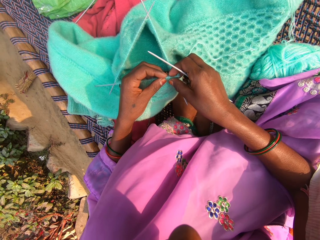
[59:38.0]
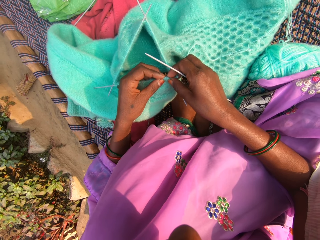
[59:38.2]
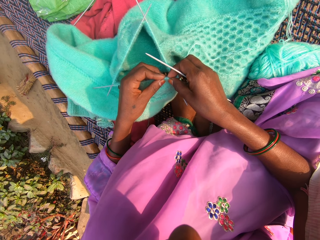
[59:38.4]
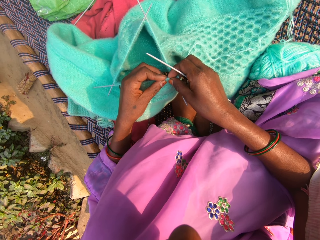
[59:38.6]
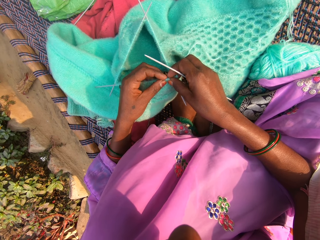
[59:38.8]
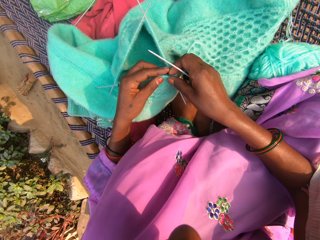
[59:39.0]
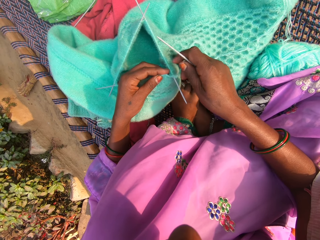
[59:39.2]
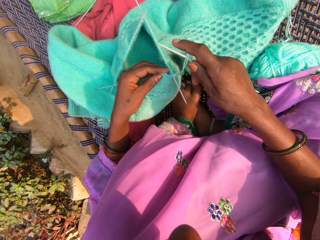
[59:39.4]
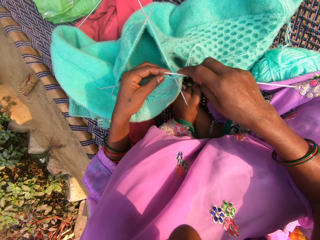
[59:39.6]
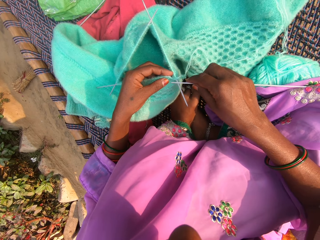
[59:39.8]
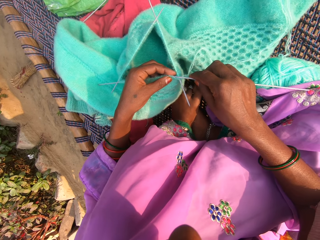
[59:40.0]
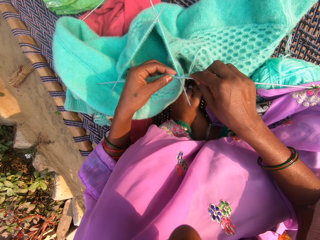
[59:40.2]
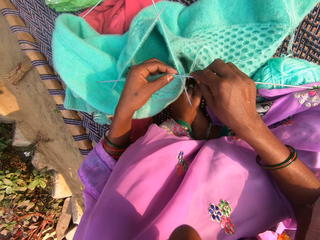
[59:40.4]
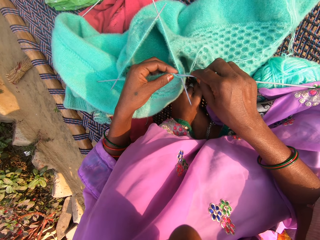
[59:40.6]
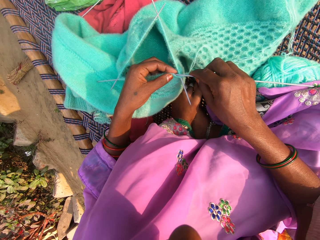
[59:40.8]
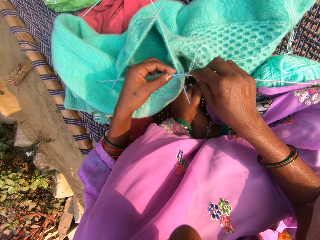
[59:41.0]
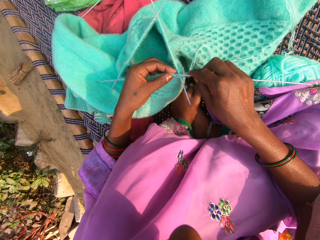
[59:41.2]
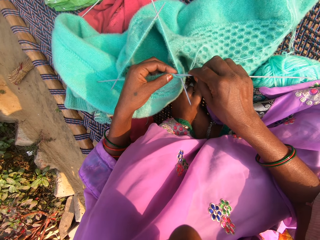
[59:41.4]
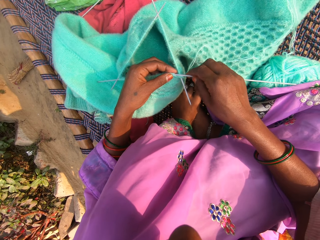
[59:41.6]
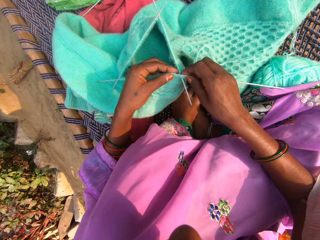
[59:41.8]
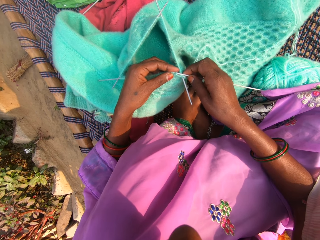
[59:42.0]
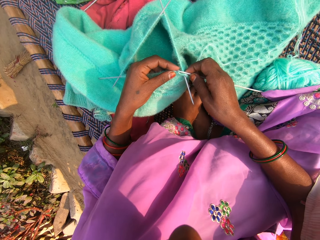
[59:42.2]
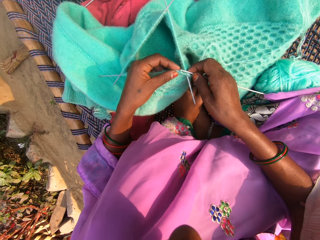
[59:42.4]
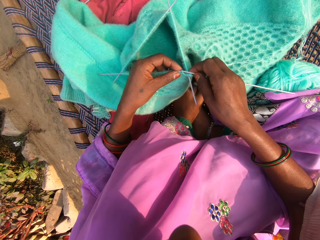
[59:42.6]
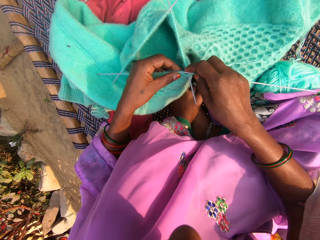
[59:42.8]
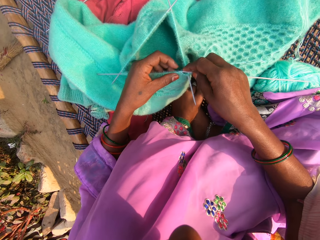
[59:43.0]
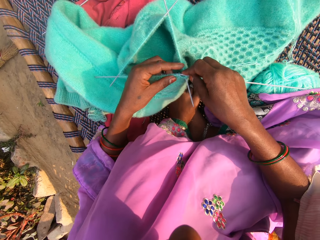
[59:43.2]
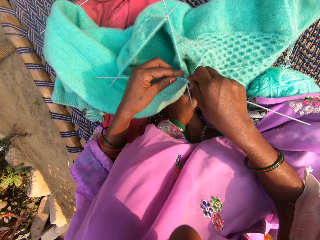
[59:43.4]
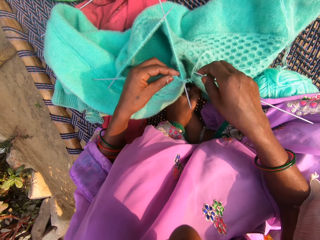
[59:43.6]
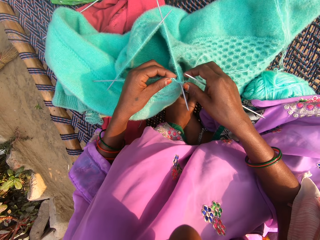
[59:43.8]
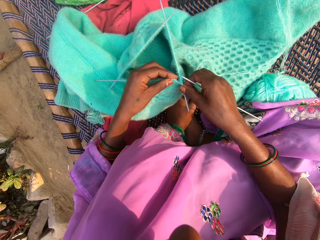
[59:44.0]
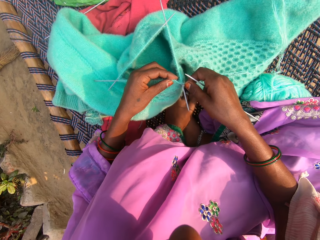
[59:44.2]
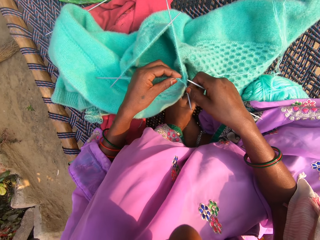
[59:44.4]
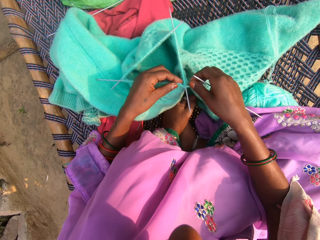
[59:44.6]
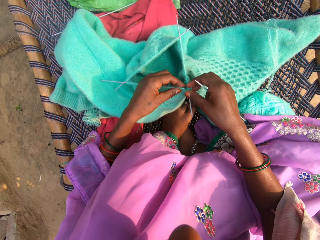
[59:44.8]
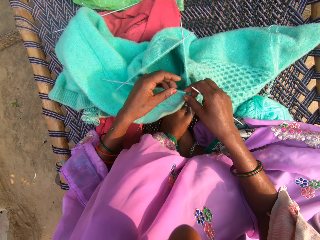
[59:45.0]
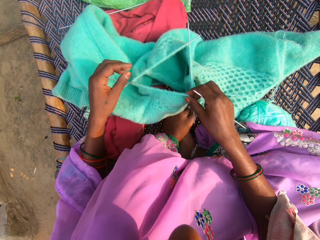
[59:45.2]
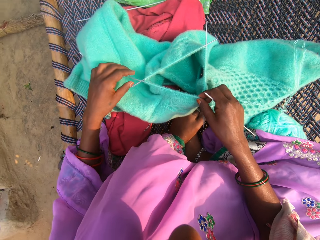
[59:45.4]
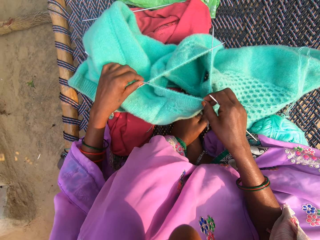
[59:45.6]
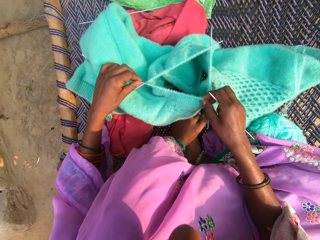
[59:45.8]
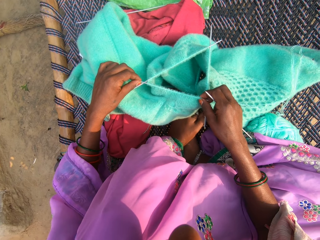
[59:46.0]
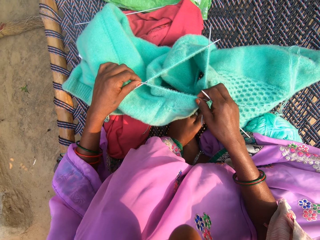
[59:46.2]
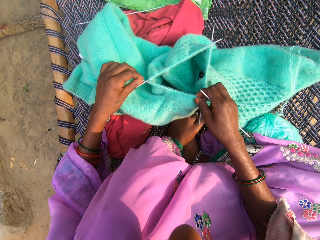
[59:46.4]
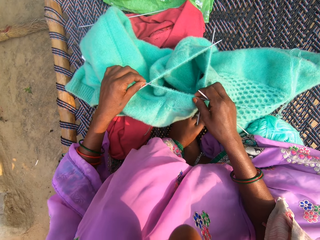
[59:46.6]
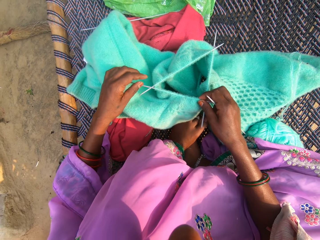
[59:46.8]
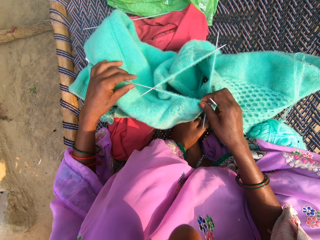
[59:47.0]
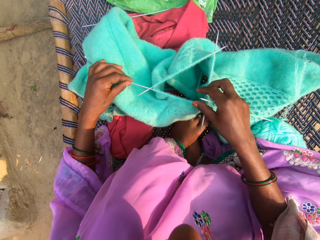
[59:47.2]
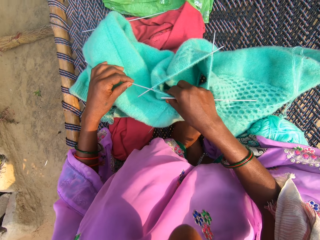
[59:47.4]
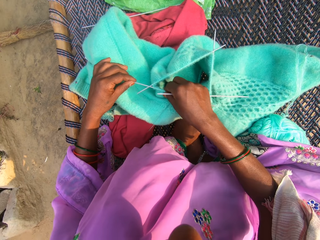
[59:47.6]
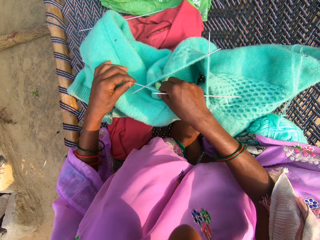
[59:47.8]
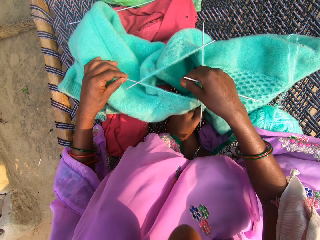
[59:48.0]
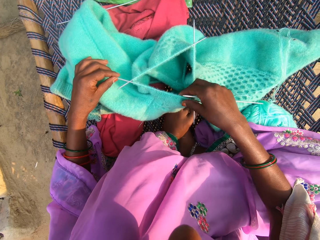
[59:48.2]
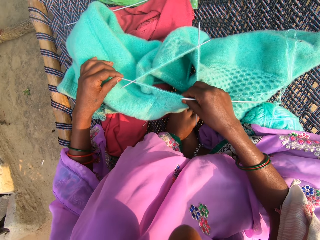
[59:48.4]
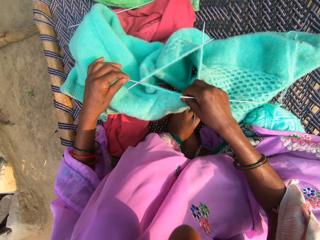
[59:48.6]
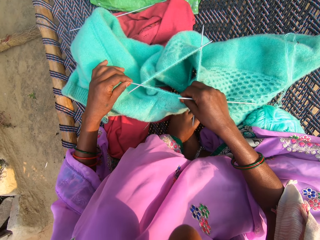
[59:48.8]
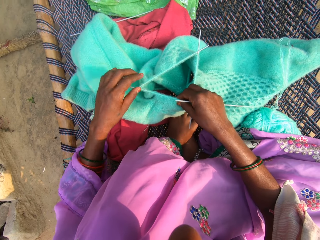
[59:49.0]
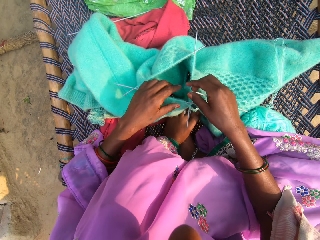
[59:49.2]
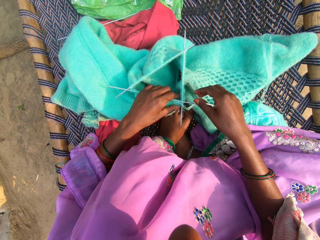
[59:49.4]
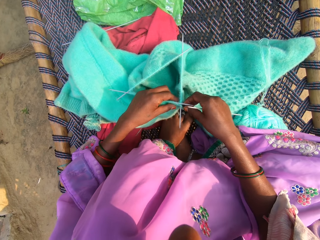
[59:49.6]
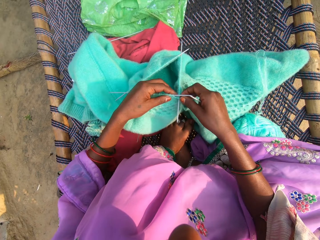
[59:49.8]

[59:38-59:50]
The camera wearer inserts the knitting needle in the garment. They check the garment and move the thread on the knitting needles.

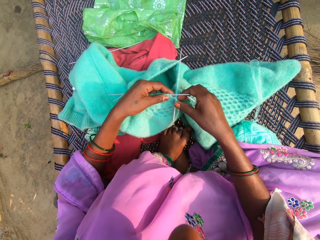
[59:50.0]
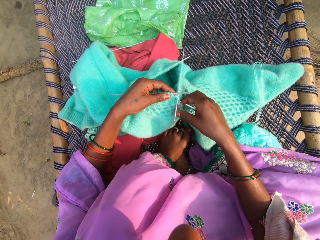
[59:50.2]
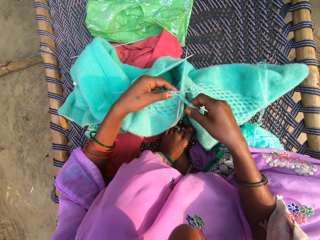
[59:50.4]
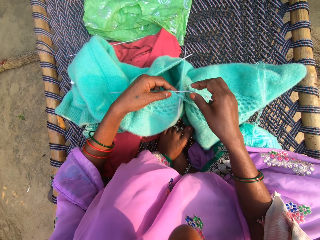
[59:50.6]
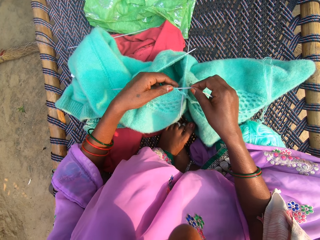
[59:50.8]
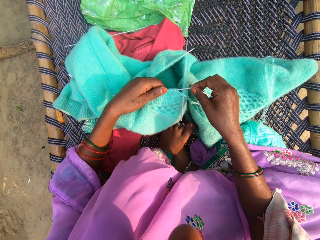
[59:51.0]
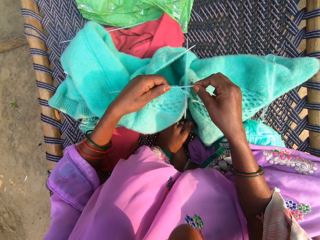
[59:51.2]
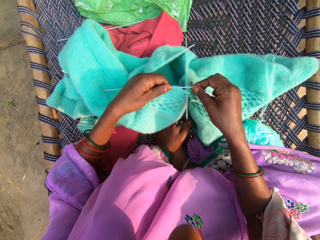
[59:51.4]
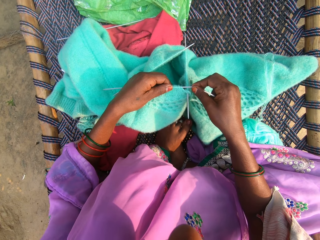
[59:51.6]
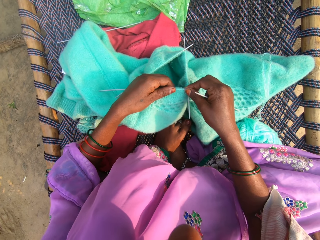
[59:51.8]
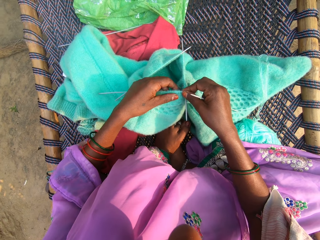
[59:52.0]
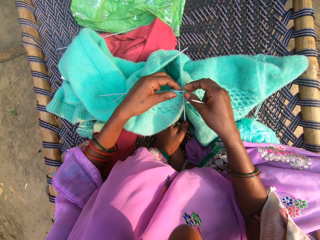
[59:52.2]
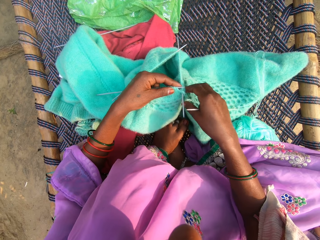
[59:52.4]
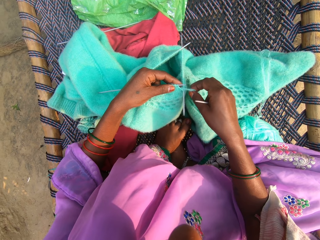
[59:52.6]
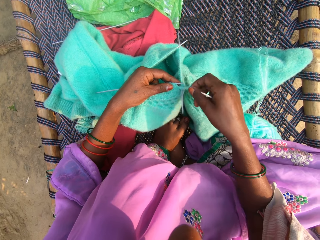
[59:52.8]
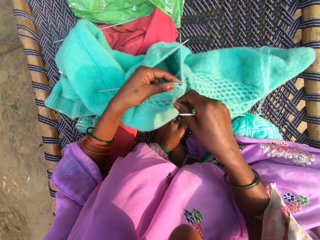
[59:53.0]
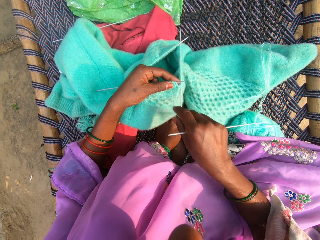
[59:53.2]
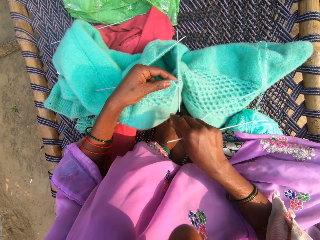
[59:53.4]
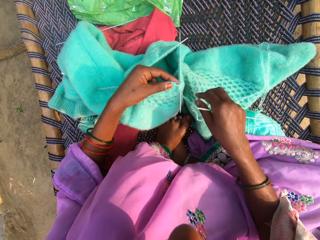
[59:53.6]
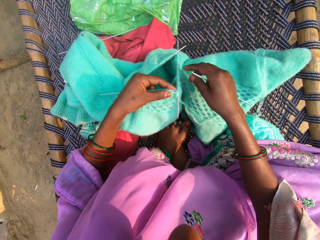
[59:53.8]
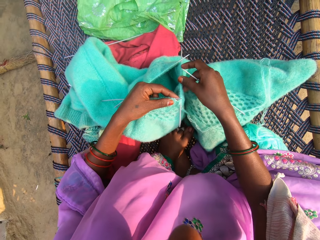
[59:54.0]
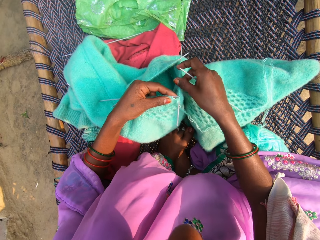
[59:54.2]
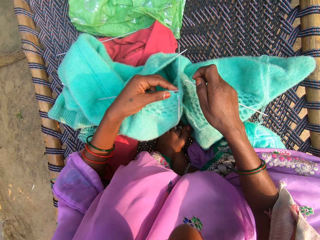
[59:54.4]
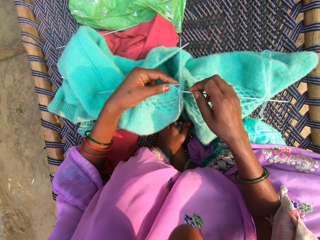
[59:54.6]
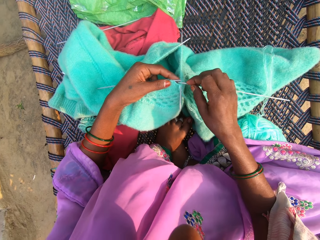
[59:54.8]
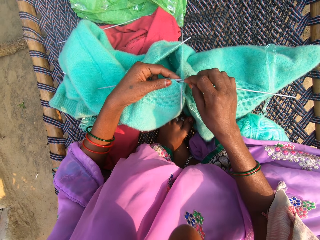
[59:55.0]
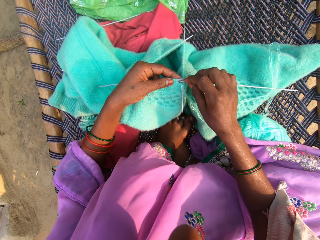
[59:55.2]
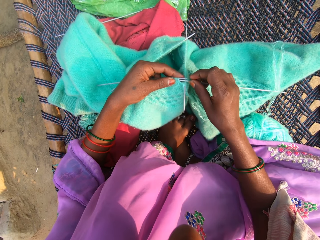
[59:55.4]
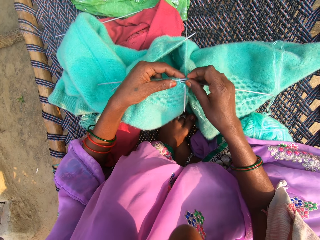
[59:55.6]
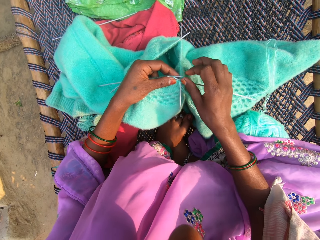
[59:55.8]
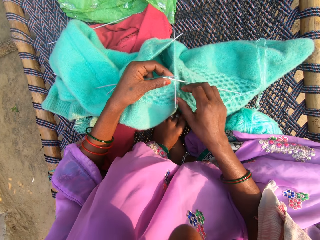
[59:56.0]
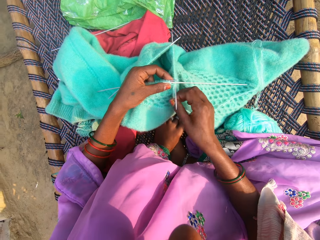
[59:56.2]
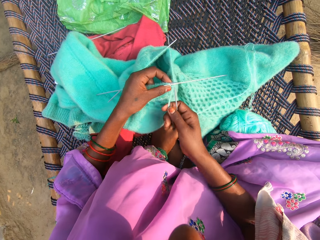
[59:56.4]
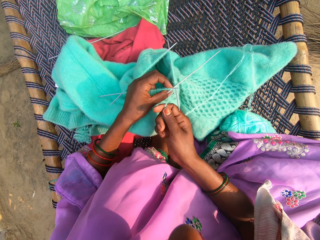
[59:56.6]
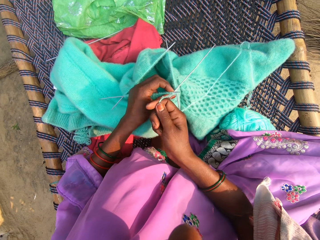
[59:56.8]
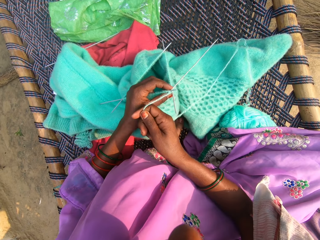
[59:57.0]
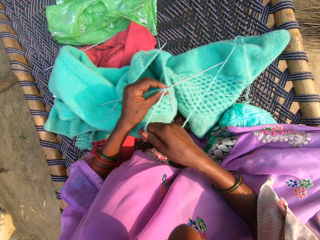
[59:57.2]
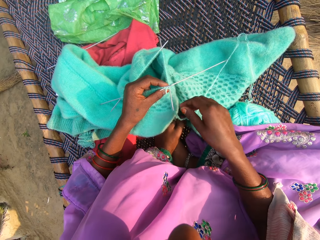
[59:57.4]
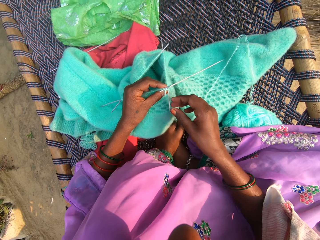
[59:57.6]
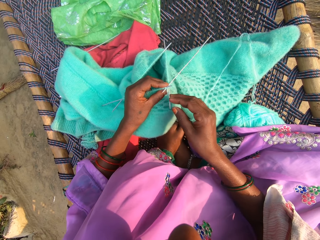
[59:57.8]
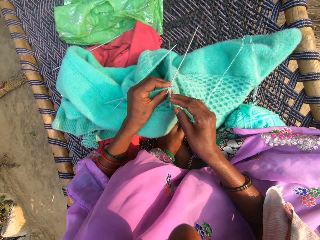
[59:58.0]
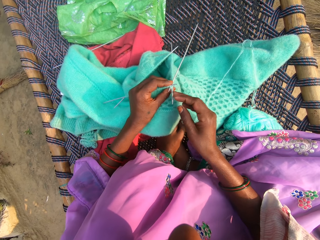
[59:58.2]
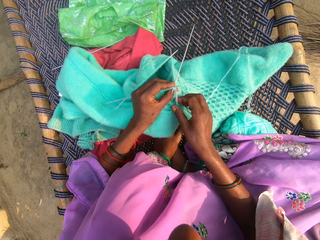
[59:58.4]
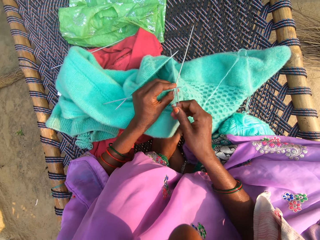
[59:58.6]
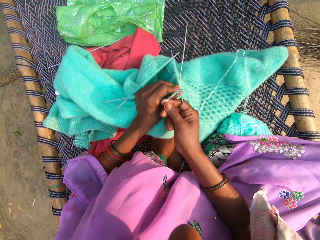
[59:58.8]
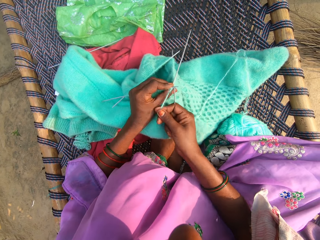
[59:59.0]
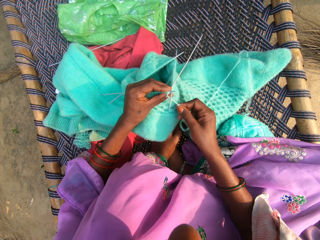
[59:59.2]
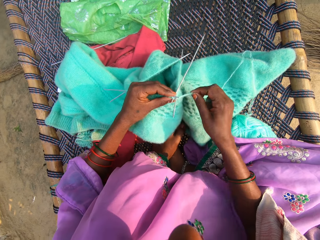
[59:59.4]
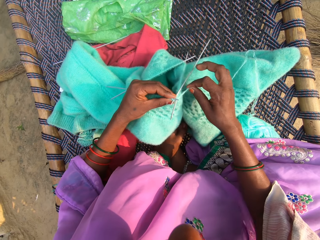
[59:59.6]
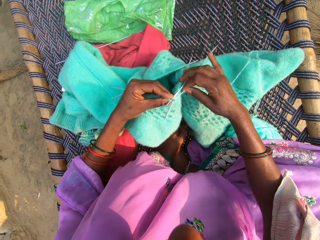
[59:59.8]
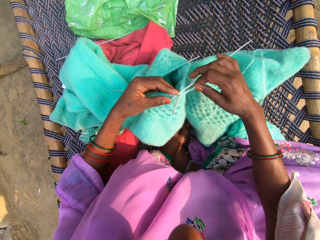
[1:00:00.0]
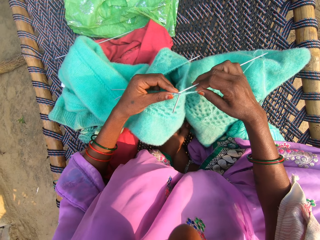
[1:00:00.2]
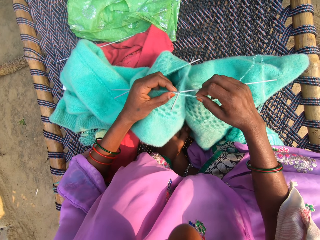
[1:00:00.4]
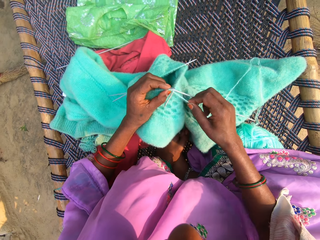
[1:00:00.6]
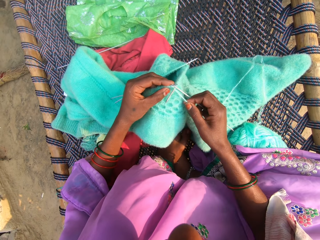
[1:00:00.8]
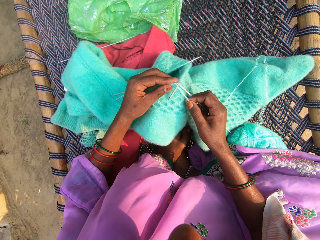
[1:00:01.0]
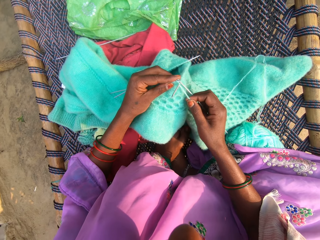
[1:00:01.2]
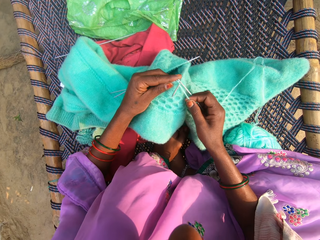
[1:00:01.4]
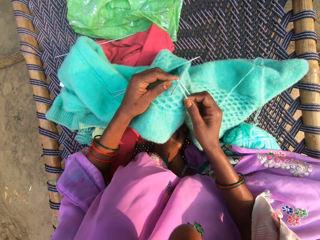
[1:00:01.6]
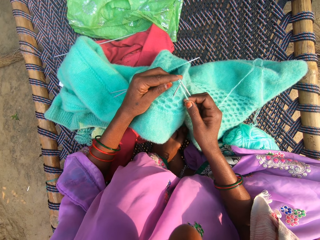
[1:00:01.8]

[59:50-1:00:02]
The camera wearer holds the knitting needle. They knit the garment.
